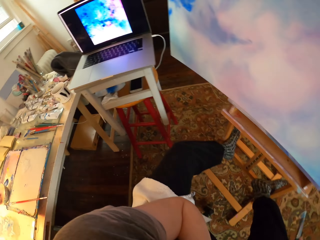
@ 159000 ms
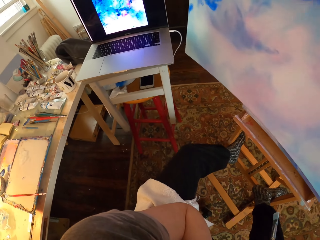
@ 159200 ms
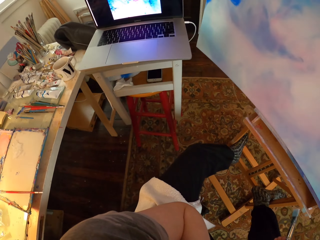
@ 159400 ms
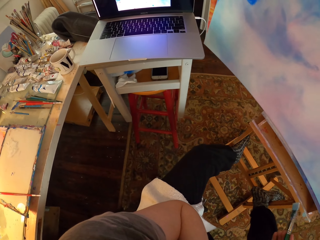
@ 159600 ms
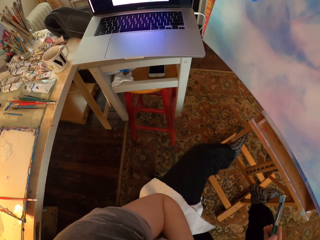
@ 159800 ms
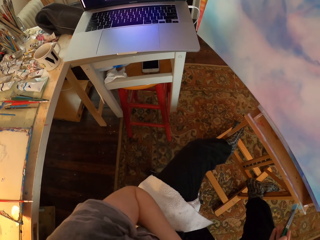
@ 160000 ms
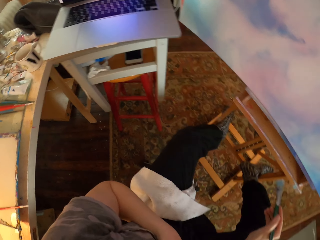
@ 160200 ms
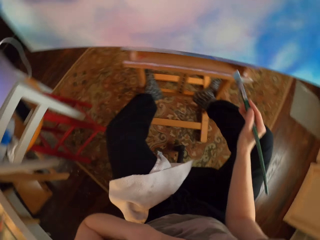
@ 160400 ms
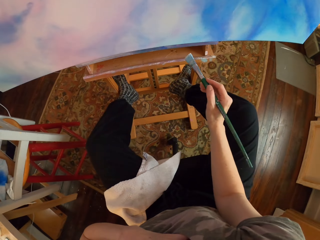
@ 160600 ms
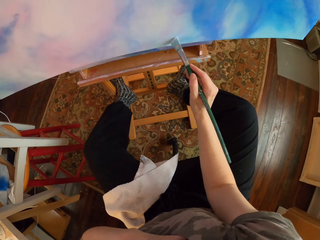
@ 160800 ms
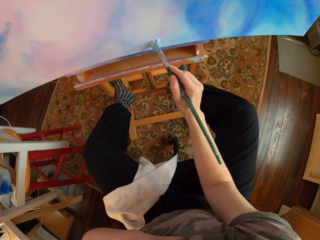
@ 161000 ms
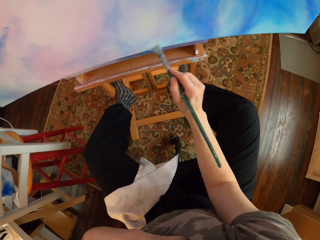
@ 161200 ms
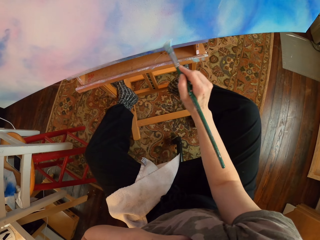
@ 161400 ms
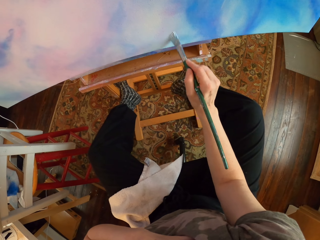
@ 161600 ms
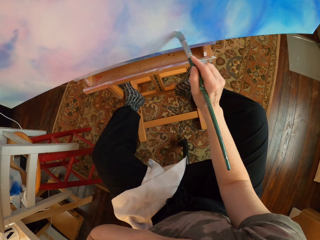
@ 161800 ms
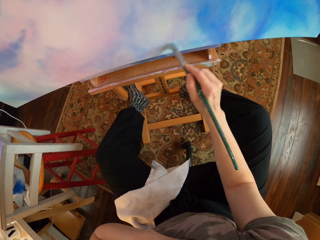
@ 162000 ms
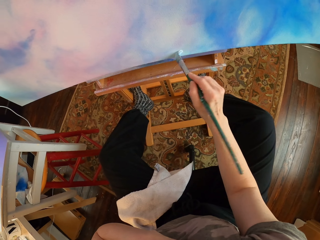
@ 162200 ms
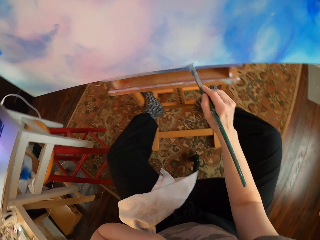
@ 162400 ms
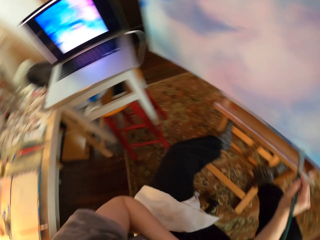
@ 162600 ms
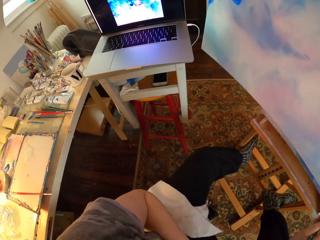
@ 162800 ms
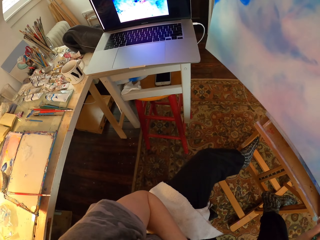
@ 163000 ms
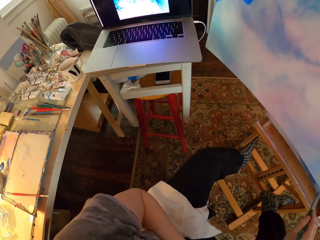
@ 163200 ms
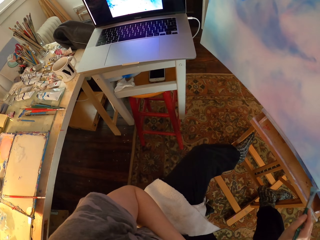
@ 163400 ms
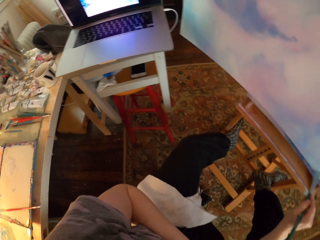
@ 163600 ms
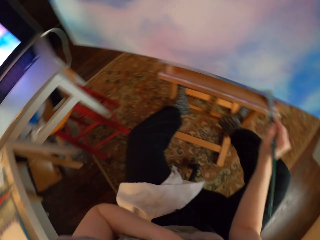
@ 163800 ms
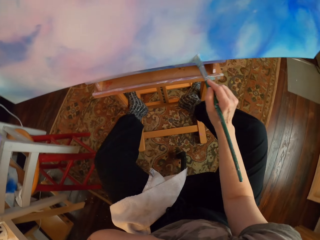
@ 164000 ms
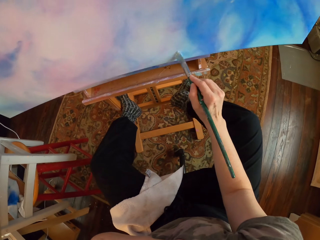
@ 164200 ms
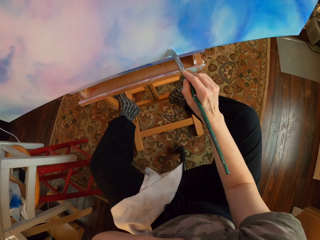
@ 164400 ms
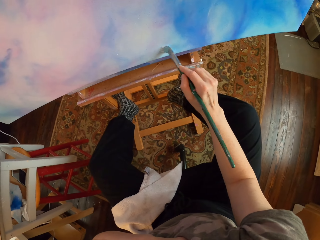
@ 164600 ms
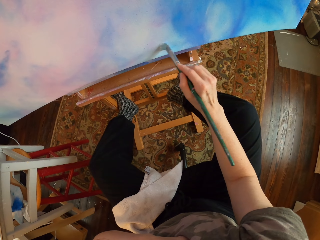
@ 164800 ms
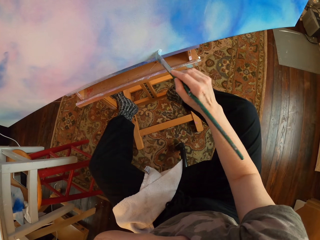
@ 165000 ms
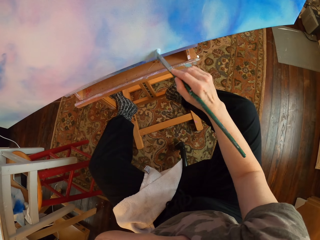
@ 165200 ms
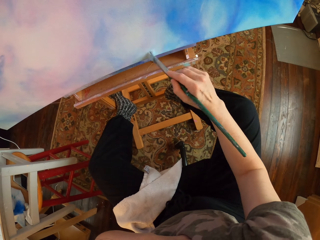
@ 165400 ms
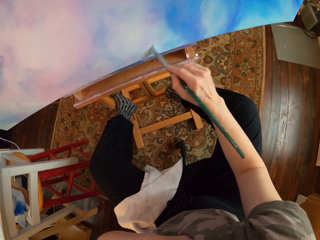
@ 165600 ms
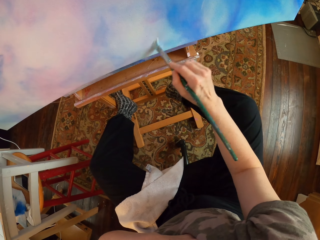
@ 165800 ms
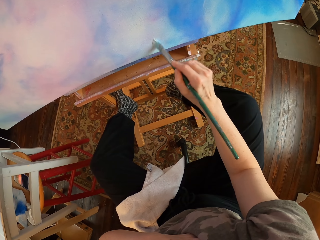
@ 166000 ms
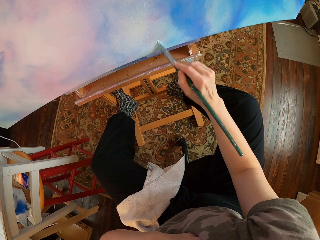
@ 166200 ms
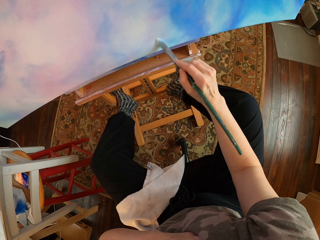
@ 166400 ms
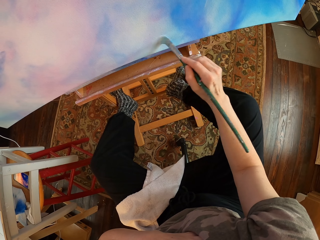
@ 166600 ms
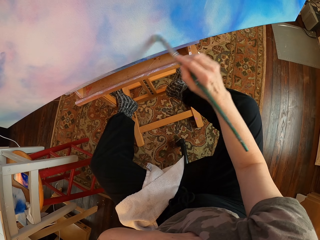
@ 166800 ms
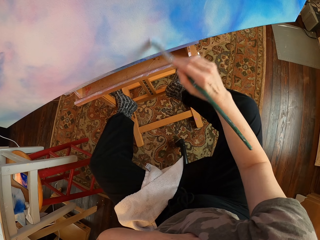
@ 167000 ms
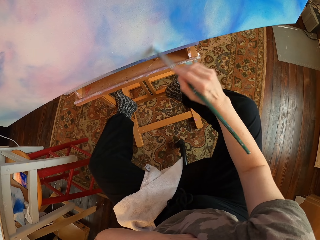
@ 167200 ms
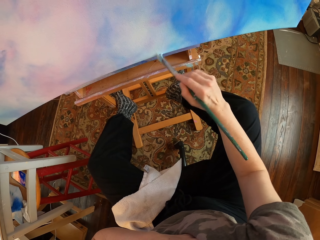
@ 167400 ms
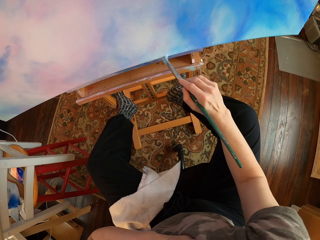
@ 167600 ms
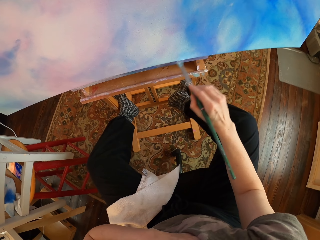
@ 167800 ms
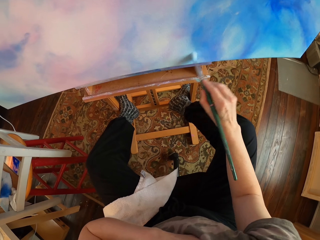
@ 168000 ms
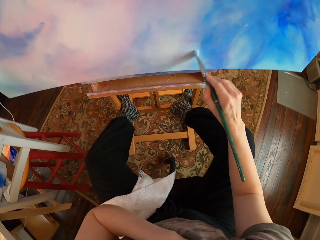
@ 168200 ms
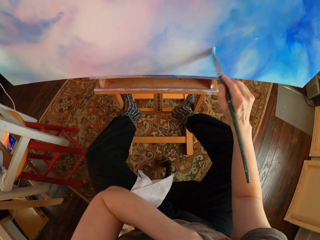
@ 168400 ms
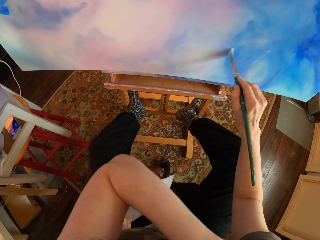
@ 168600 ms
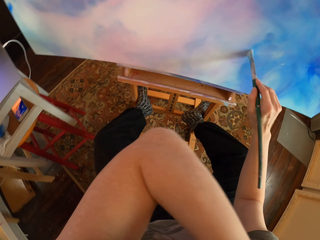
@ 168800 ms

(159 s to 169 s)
The camera wearer looks at the laptop. They paint the wall art with a paint brush. They look at the laptop. They paint the wall art with the paint brush.

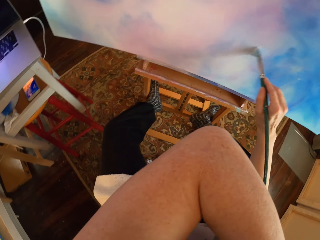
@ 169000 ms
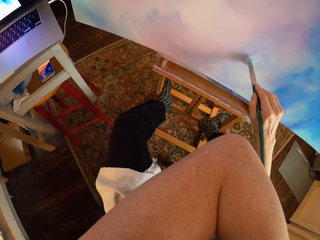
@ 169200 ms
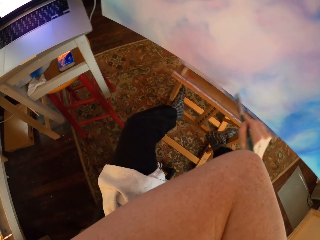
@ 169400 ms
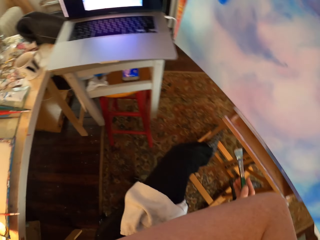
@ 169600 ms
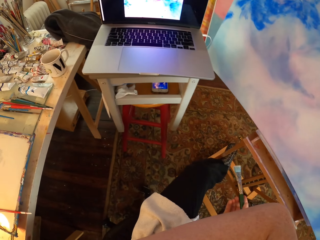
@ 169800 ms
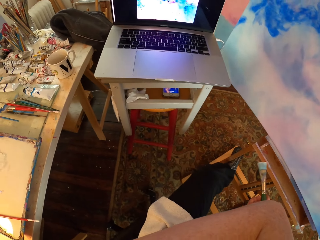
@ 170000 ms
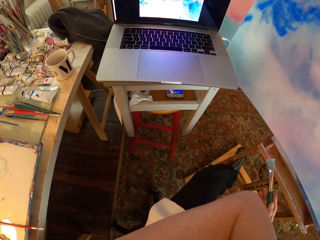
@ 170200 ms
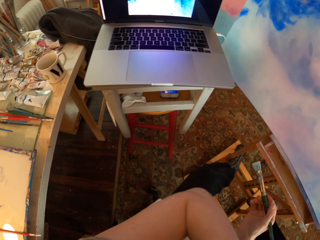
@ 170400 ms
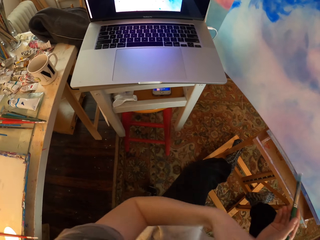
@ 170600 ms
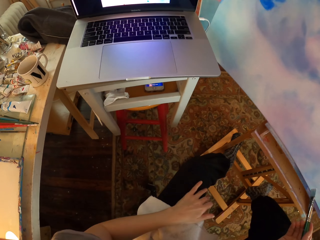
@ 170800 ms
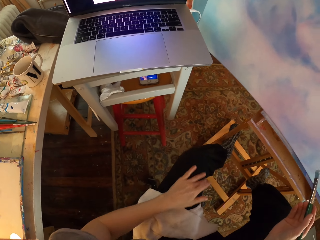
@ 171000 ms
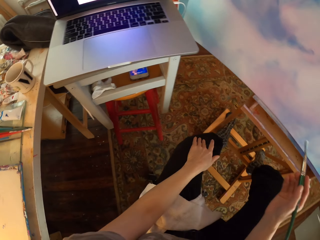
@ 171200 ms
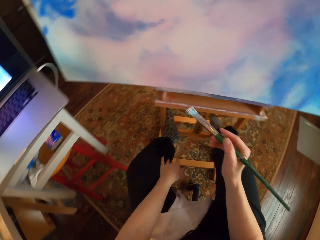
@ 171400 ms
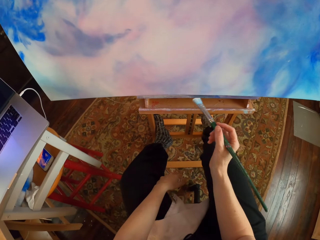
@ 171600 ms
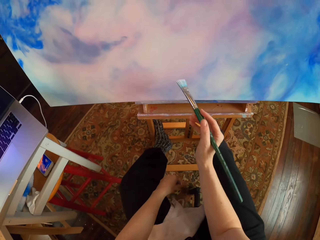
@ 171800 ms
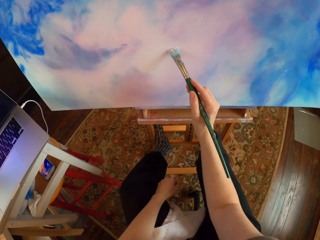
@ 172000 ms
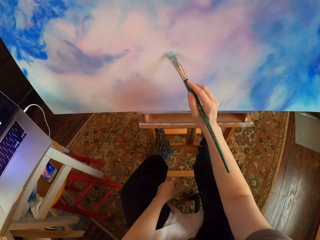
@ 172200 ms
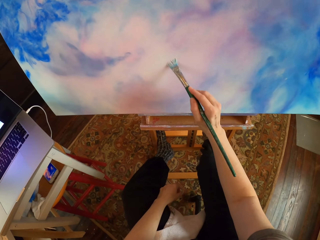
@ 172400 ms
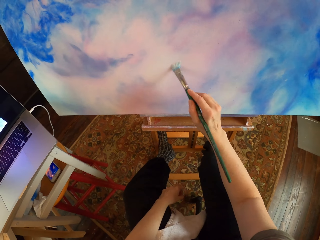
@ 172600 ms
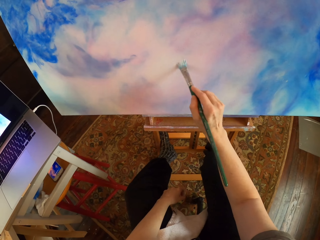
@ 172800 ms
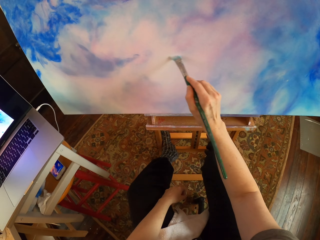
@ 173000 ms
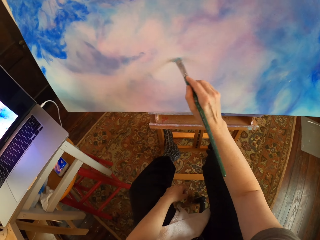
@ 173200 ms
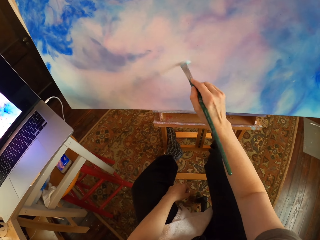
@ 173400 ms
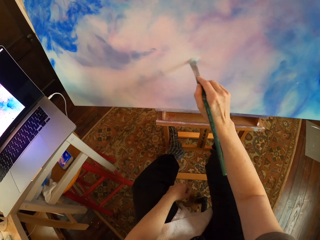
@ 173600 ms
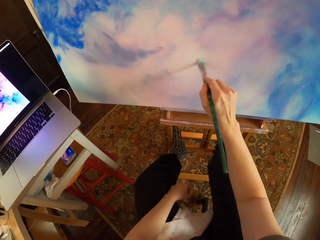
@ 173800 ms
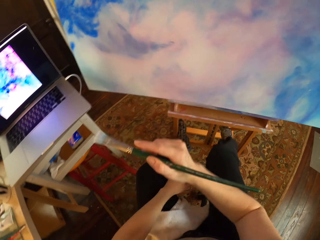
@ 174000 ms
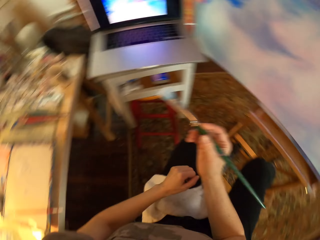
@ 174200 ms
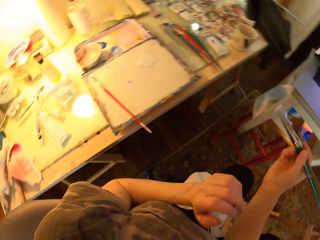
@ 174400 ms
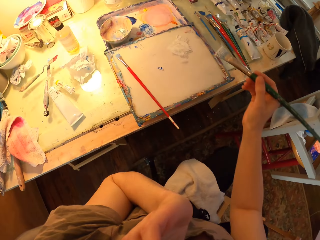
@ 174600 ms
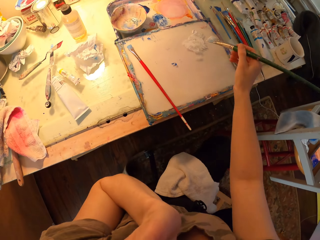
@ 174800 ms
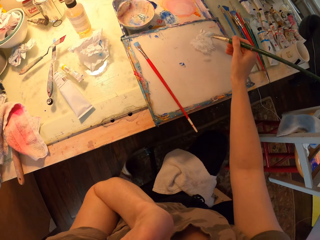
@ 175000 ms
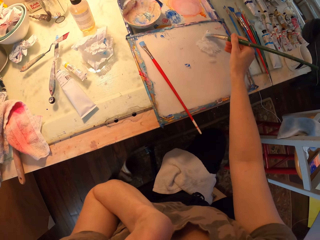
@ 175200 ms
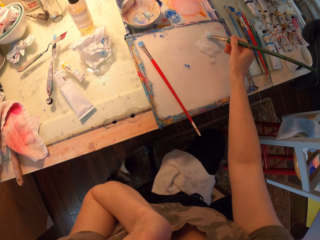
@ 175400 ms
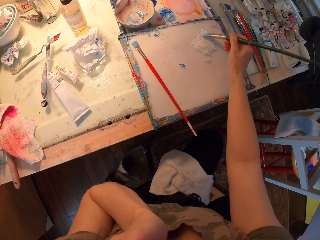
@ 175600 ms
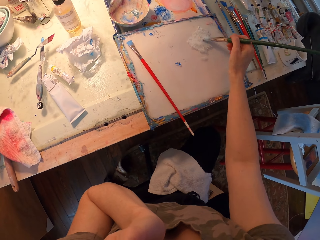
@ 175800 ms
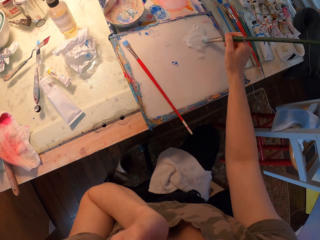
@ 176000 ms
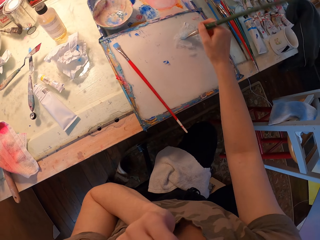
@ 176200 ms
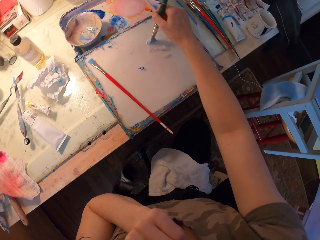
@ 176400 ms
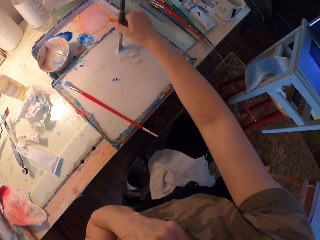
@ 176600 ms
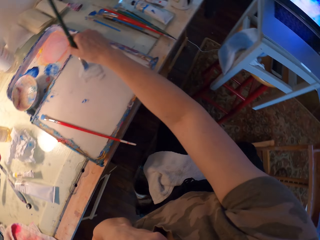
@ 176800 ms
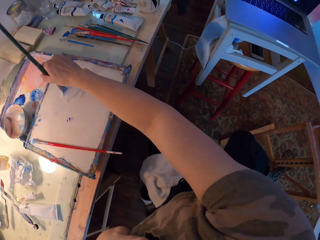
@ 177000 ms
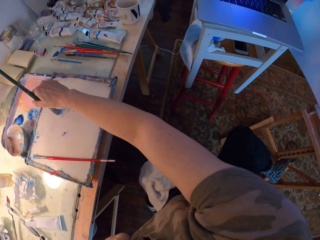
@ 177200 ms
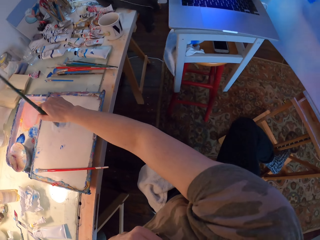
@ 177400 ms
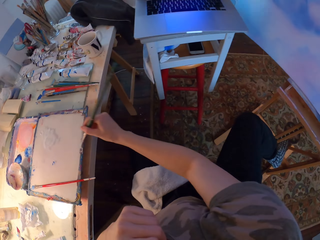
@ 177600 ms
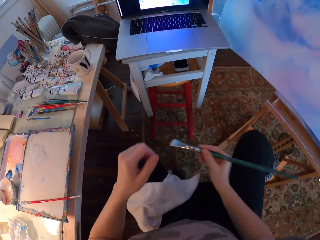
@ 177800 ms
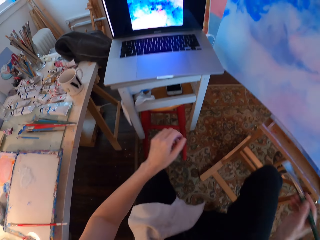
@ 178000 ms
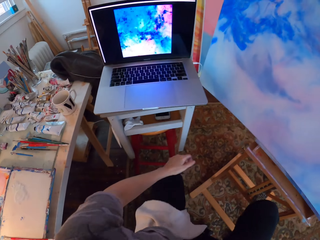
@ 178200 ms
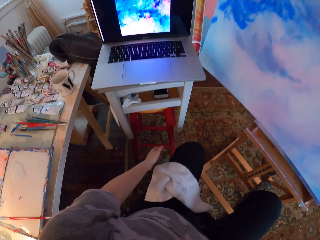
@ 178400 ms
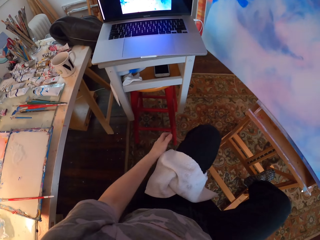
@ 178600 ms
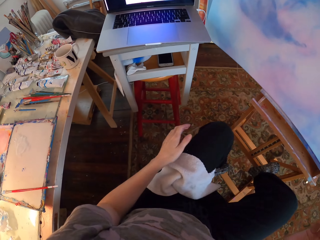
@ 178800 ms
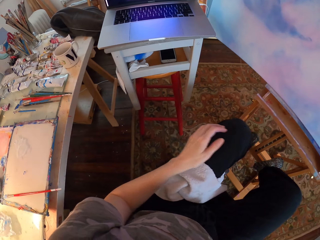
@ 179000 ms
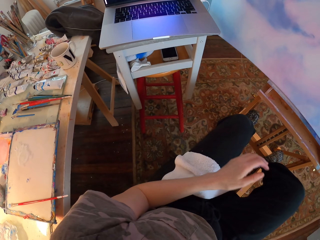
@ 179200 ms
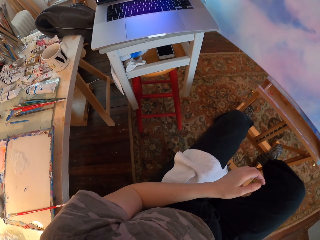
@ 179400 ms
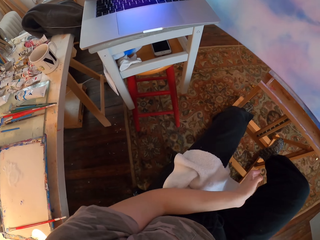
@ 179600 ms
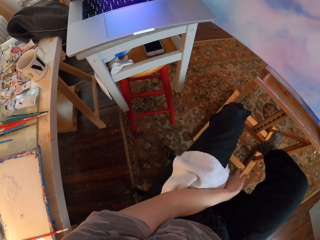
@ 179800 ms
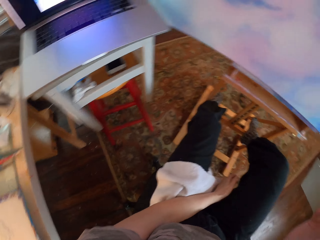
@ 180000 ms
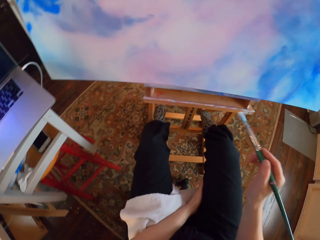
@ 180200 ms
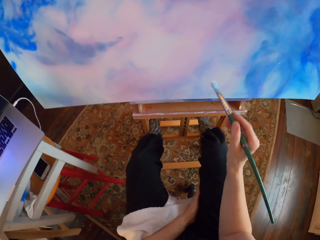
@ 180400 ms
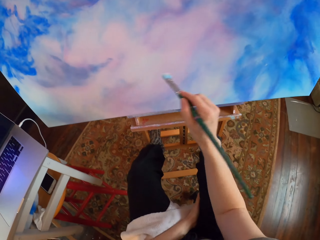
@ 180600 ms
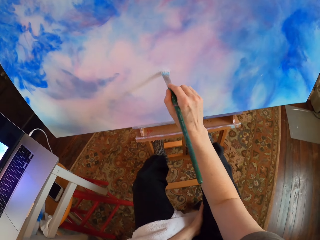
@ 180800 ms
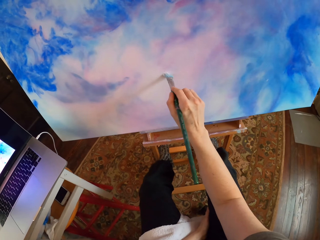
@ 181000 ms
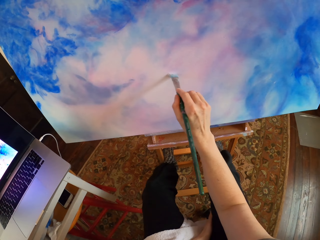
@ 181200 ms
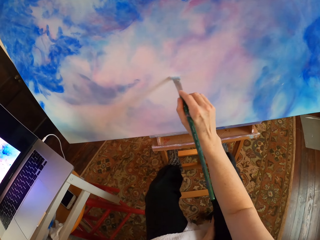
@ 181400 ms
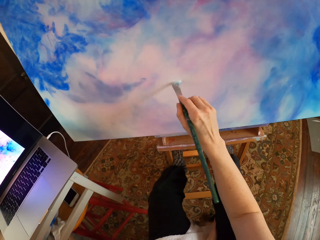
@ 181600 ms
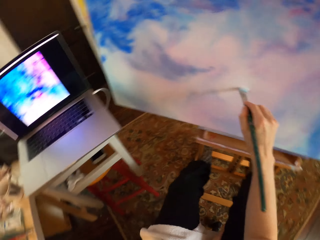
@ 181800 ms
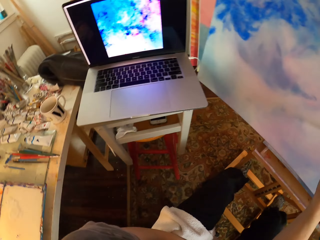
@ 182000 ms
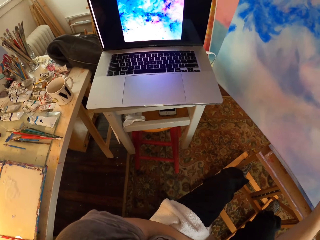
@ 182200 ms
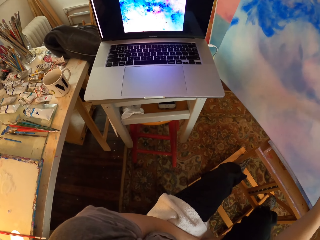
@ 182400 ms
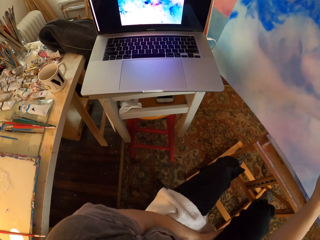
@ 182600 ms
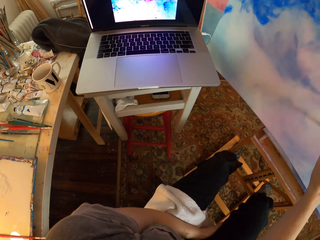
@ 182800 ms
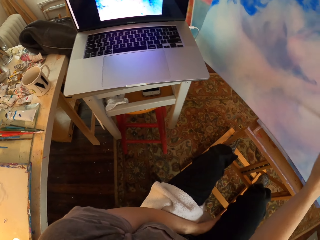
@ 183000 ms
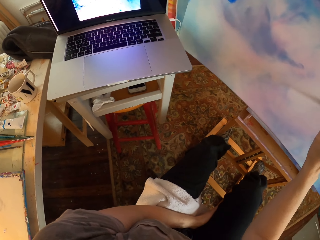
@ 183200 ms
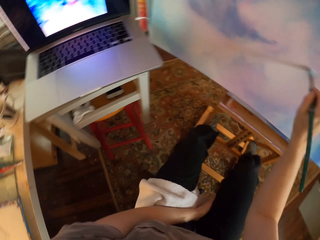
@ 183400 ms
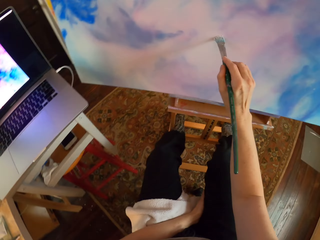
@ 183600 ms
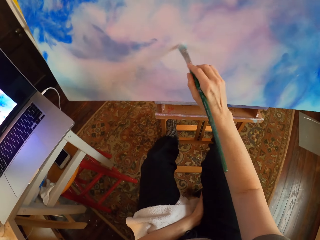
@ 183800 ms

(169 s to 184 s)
The camera wearer looks at the laptop. They paint the wall art with a paint brush. They dip the paint brush into the paint. They look down. They paint the wall art with the paint brush. They look at the laptop.
